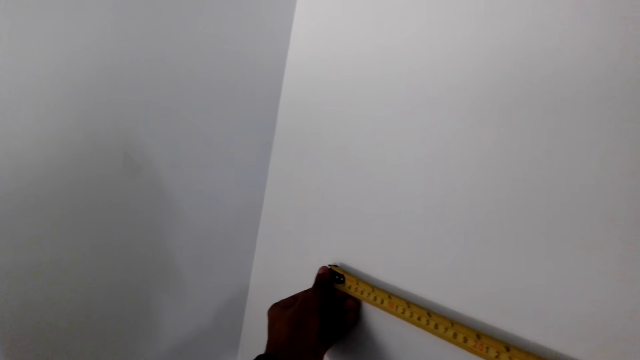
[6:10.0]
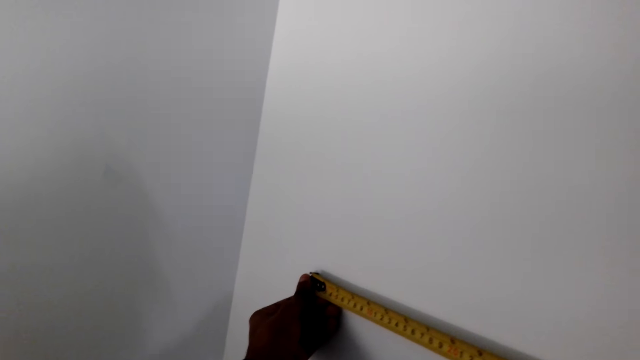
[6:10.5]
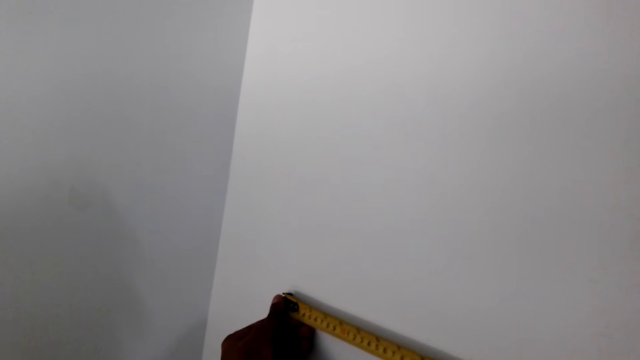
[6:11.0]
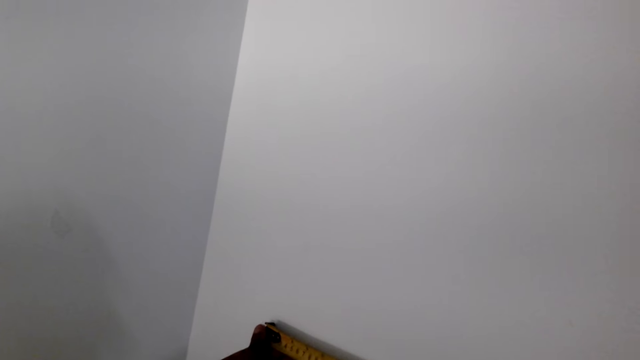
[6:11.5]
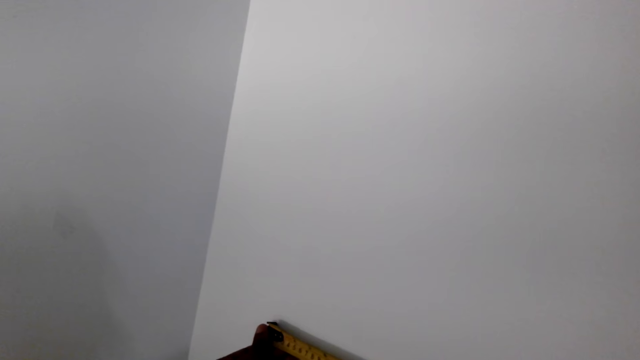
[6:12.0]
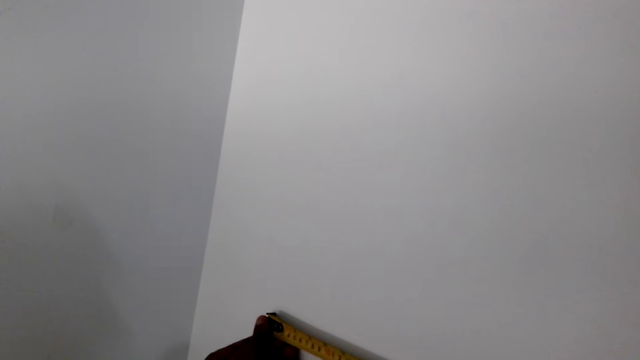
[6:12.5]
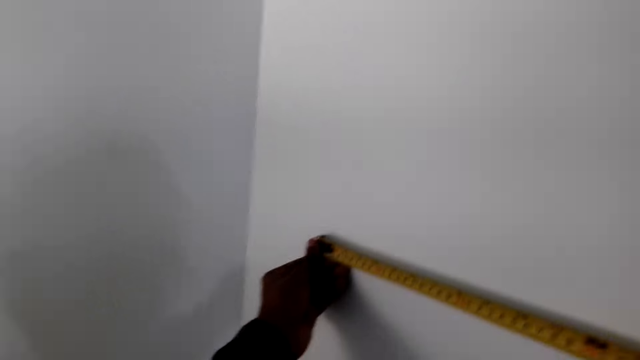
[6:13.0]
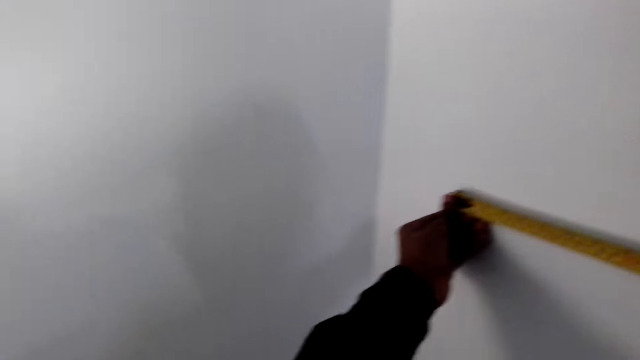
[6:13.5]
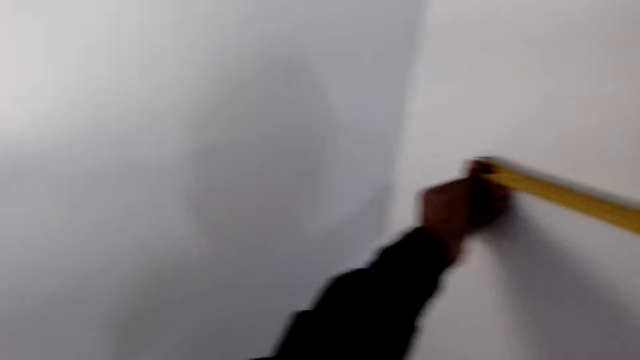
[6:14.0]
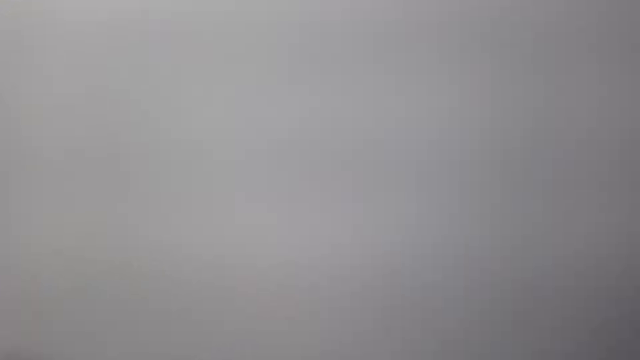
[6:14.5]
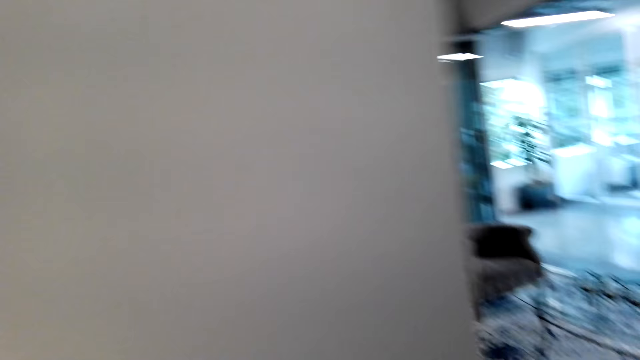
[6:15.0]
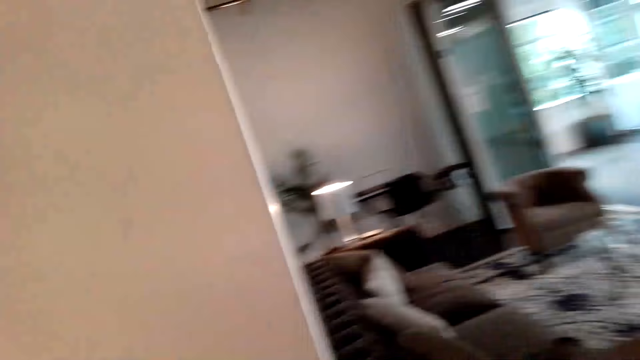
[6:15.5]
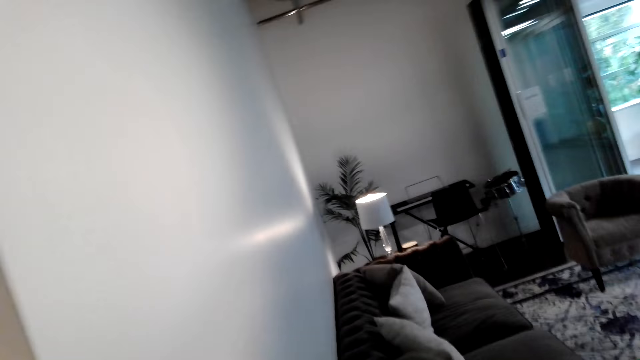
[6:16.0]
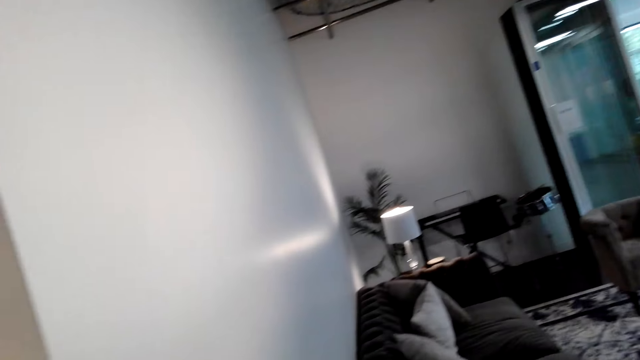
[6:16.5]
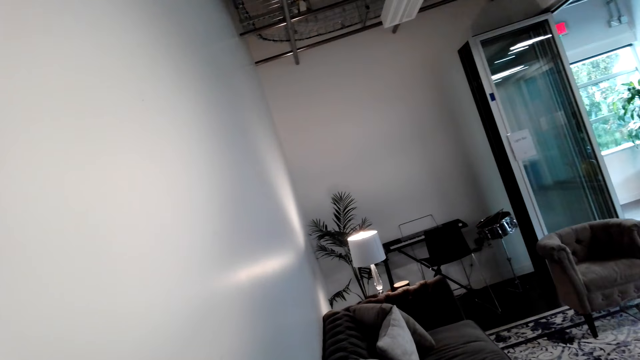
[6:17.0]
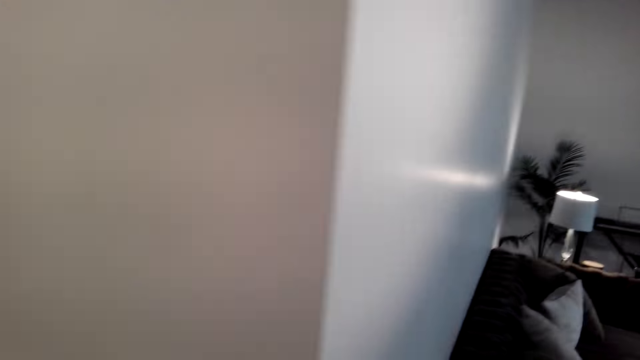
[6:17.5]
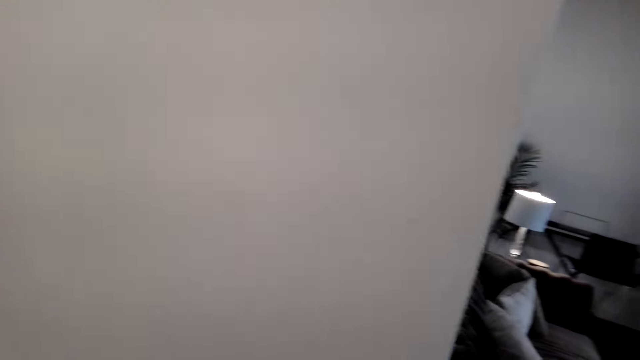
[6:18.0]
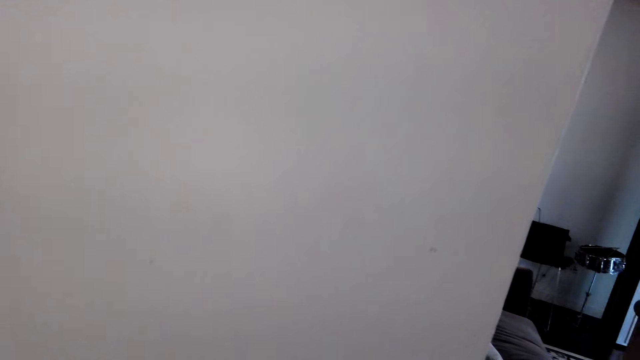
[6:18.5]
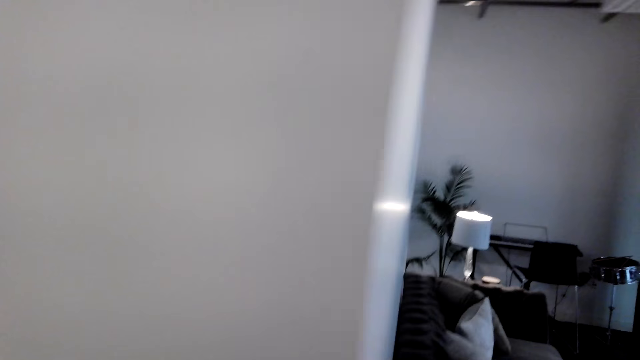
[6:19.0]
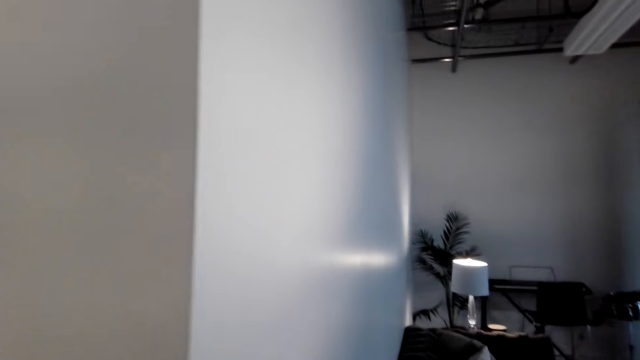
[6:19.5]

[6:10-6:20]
The camera wearer measures the wall horizontally. They walk to the other side of the wall.

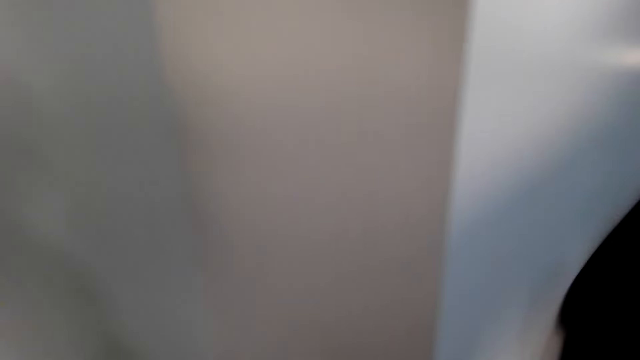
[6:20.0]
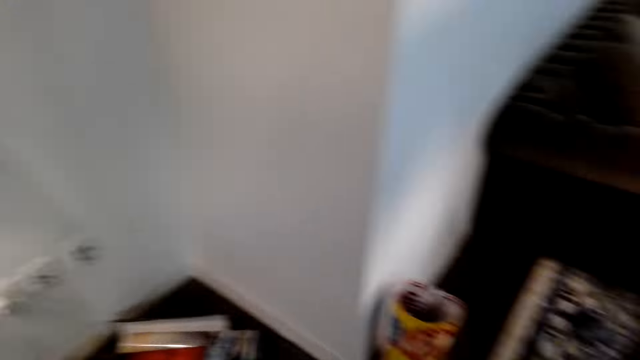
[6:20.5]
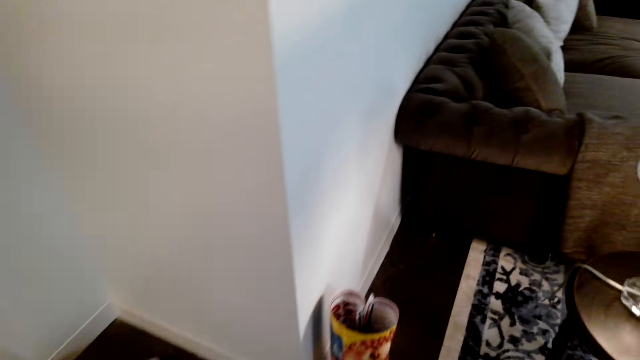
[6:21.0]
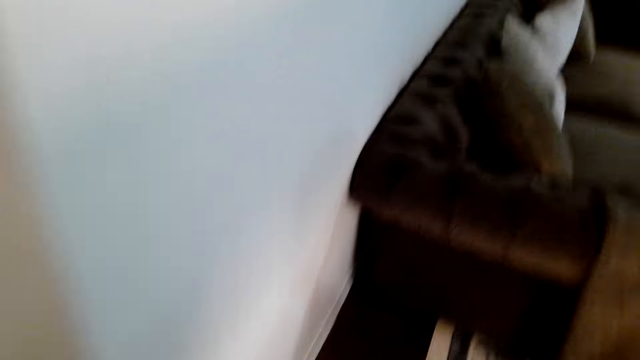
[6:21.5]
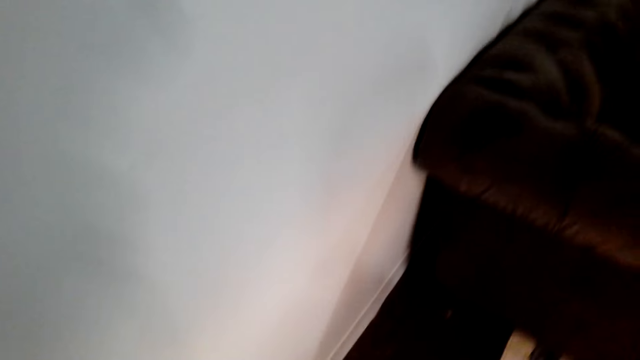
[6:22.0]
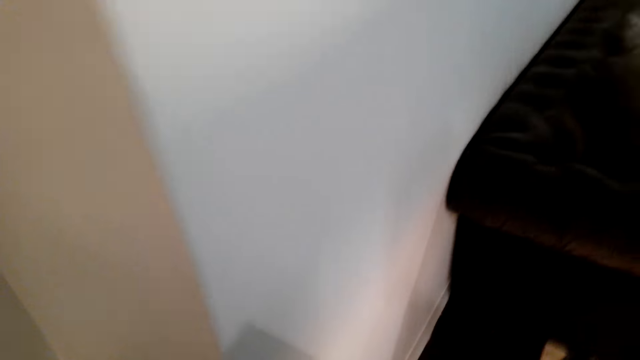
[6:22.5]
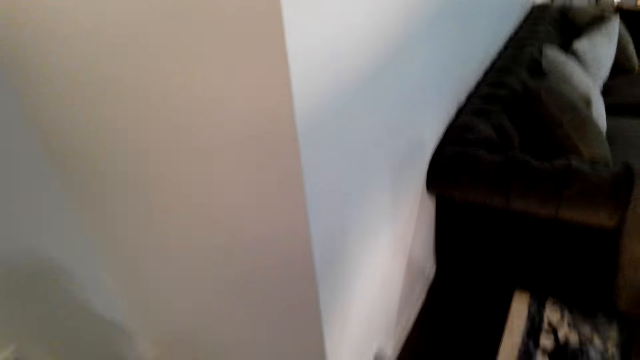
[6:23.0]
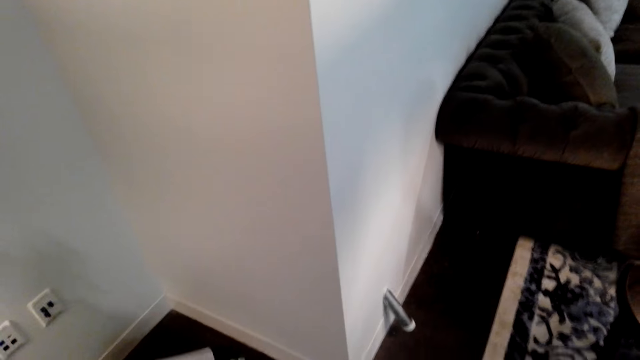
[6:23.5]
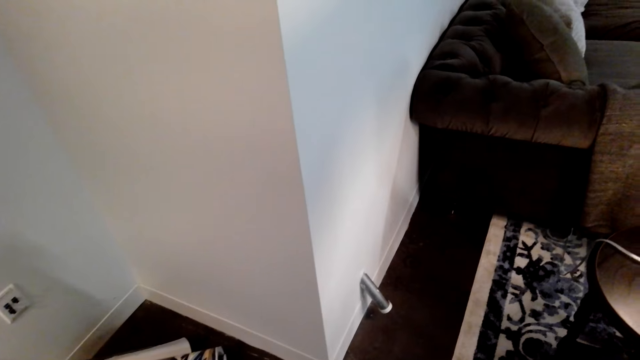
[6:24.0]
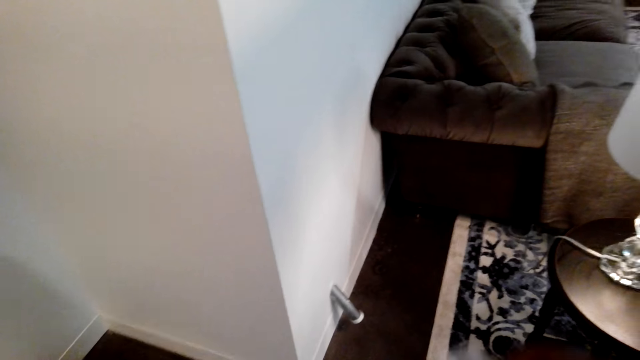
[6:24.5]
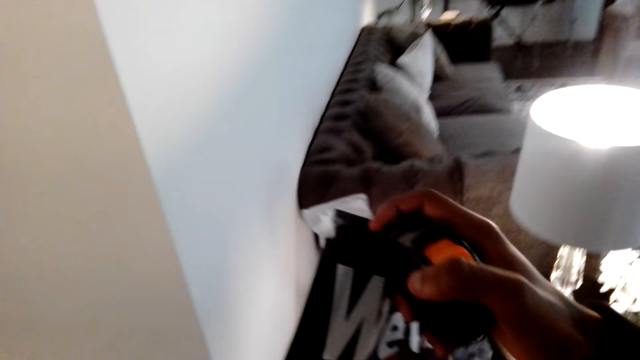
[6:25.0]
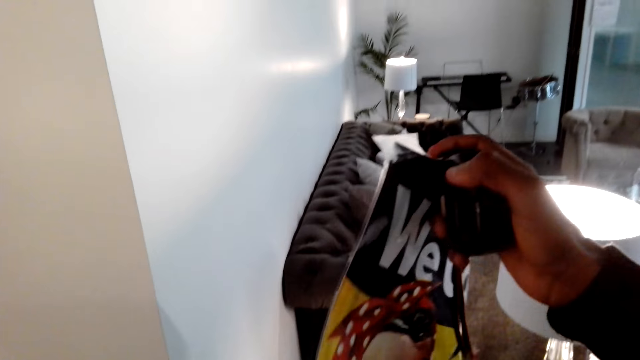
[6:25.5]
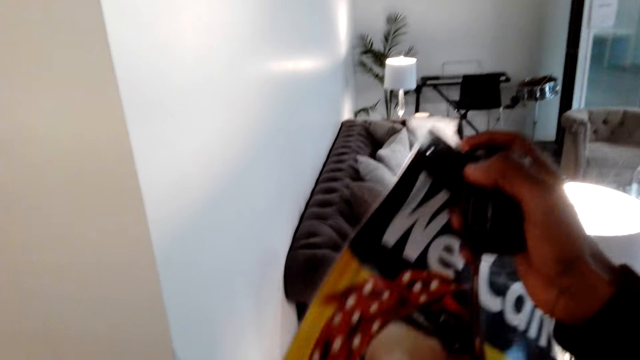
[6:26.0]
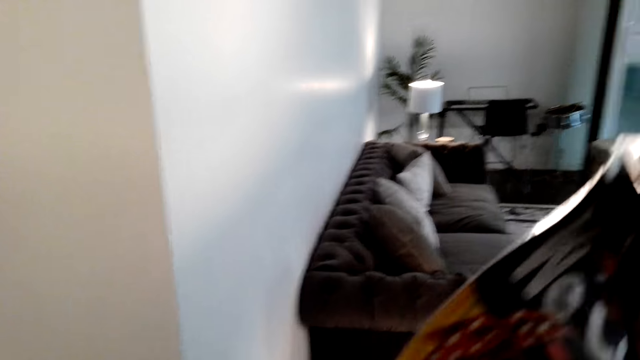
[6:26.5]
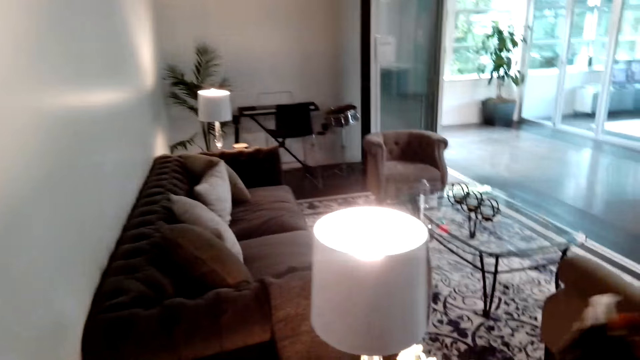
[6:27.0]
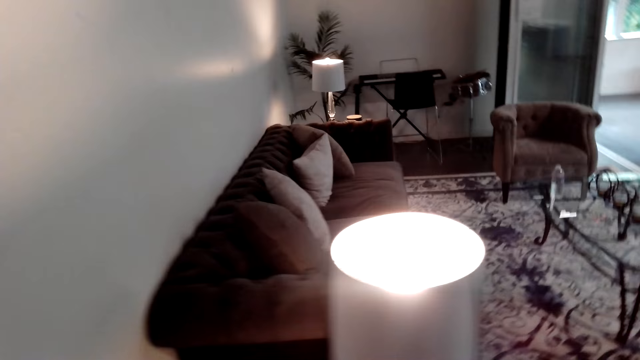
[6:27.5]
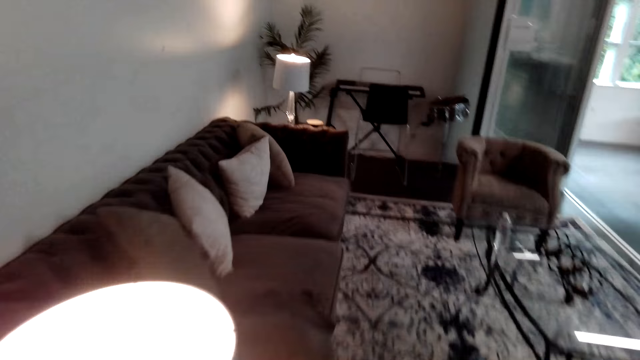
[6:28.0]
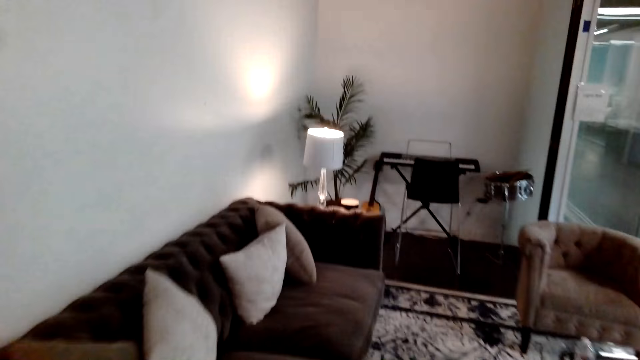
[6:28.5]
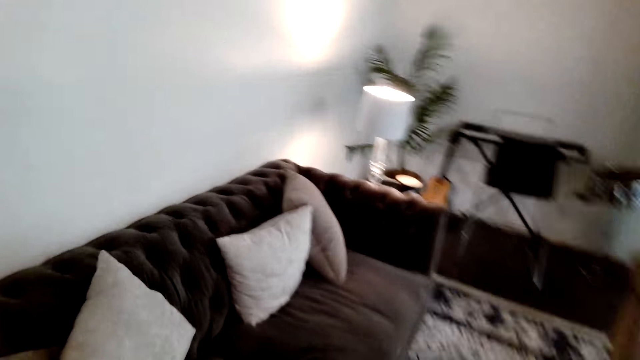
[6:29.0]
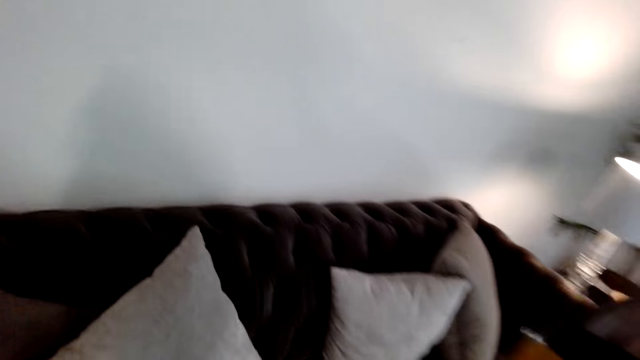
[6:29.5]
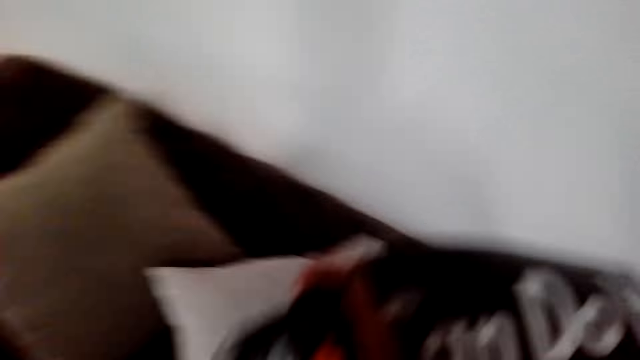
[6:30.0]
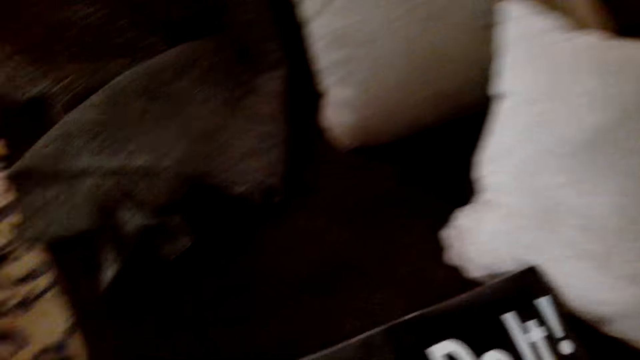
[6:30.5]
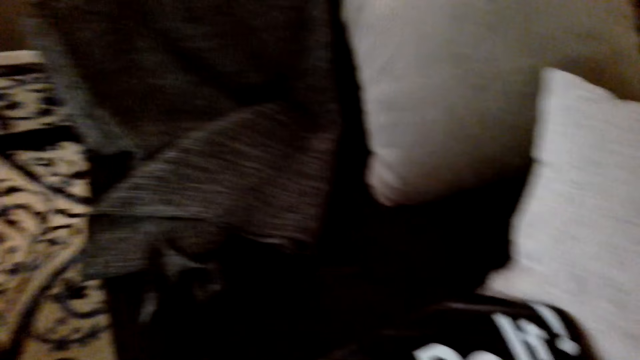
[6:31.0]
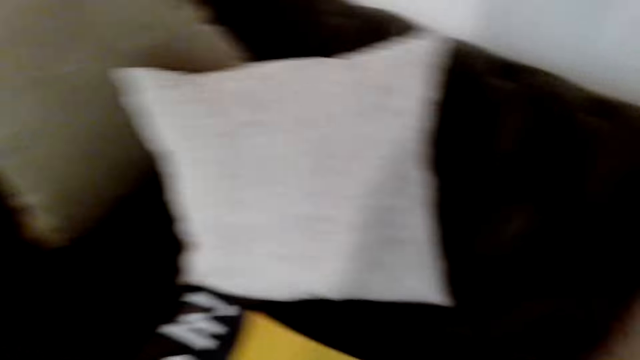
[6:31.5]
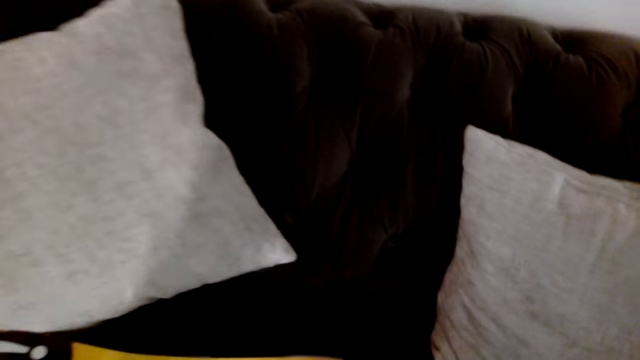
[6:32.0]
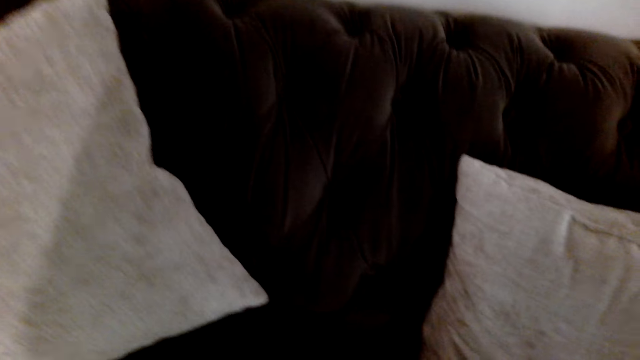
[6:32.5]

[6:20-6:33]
The camera wearer looks about in the room. They carry the post to the chair. They pick up a magazine paper. They move in the room. They place the post or magazine paper on the chair.
